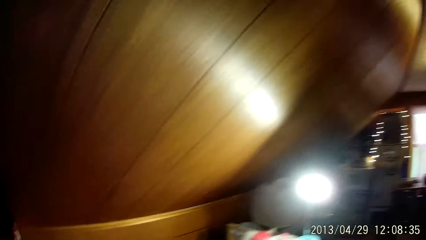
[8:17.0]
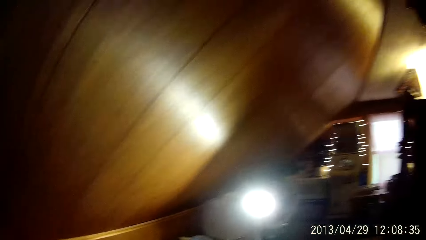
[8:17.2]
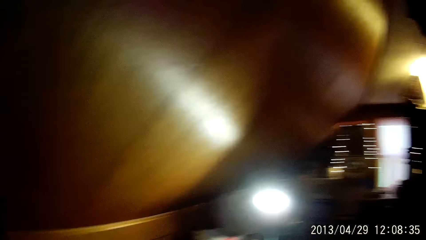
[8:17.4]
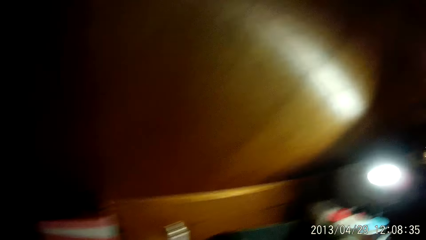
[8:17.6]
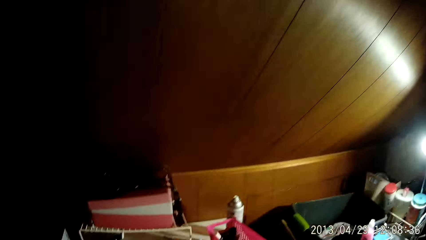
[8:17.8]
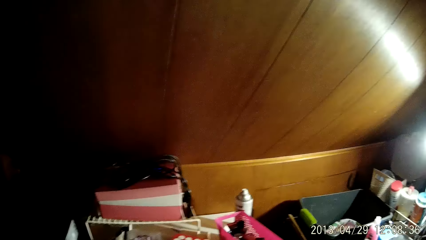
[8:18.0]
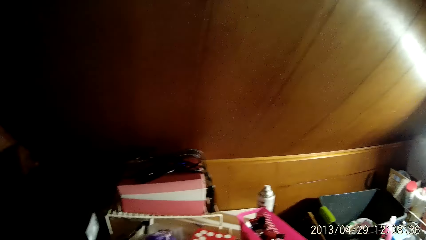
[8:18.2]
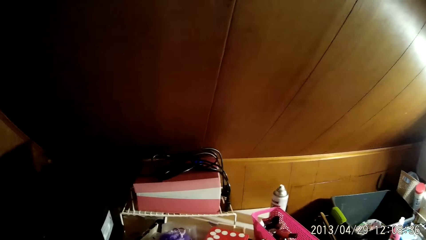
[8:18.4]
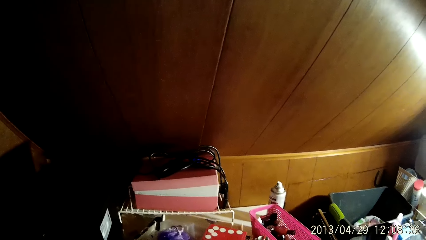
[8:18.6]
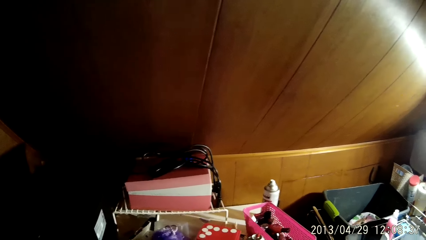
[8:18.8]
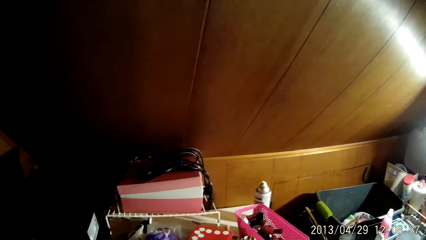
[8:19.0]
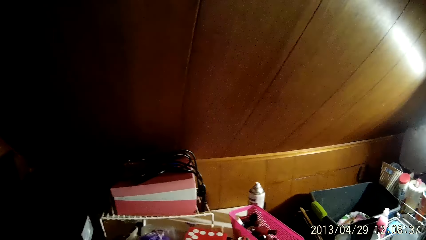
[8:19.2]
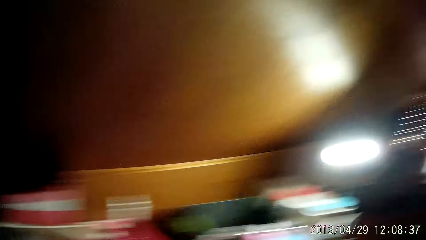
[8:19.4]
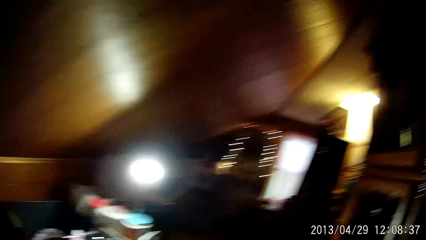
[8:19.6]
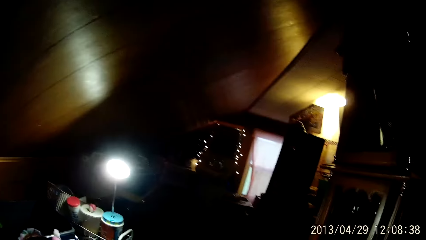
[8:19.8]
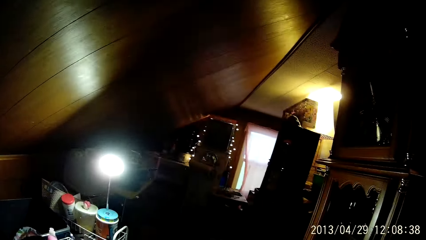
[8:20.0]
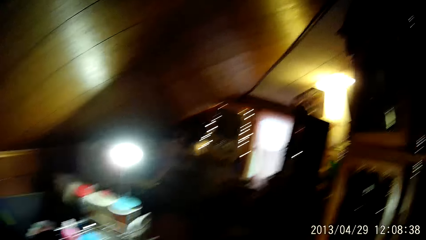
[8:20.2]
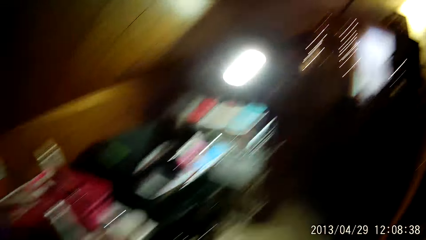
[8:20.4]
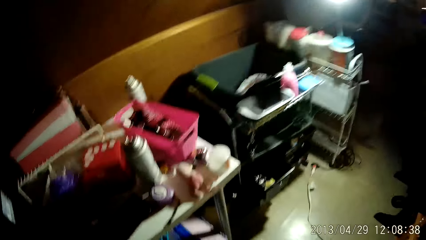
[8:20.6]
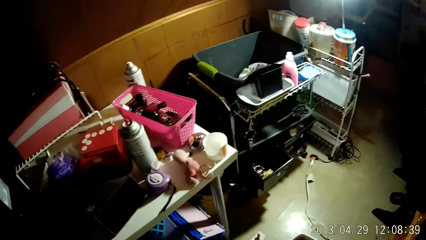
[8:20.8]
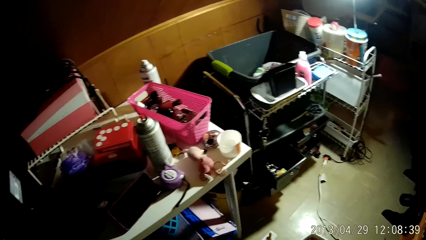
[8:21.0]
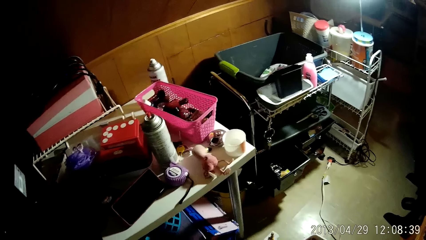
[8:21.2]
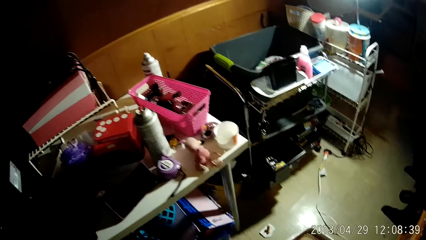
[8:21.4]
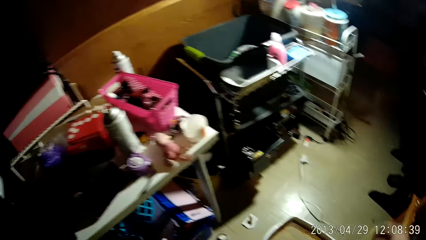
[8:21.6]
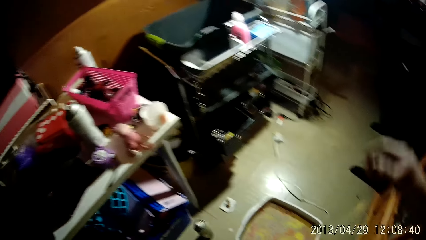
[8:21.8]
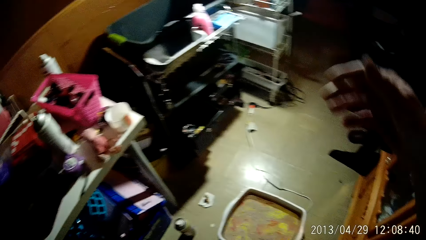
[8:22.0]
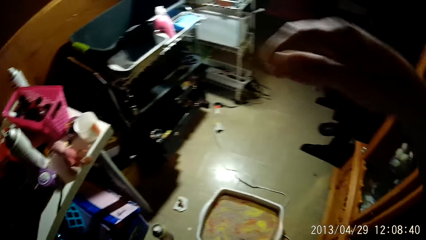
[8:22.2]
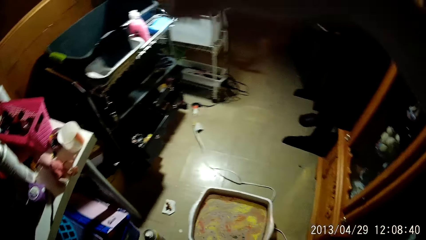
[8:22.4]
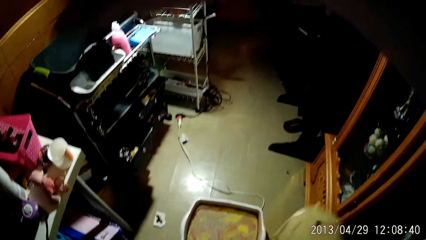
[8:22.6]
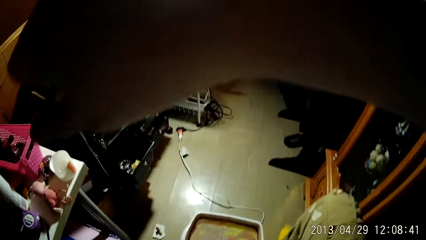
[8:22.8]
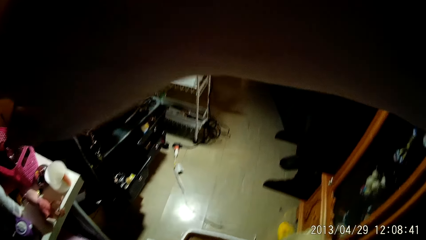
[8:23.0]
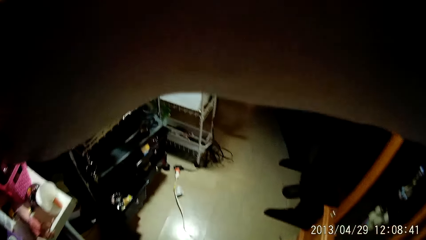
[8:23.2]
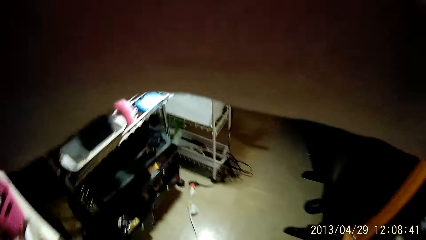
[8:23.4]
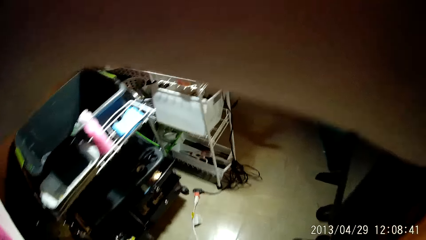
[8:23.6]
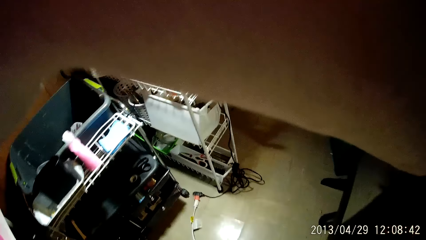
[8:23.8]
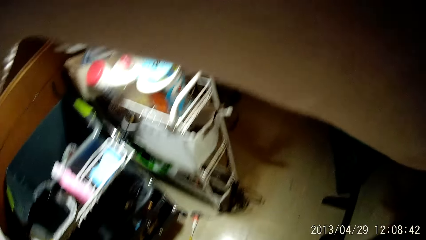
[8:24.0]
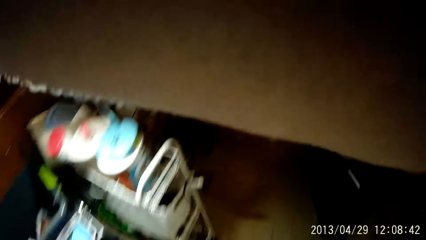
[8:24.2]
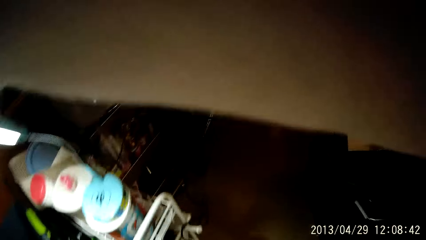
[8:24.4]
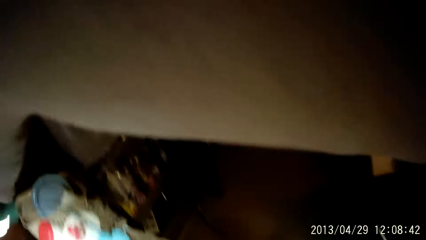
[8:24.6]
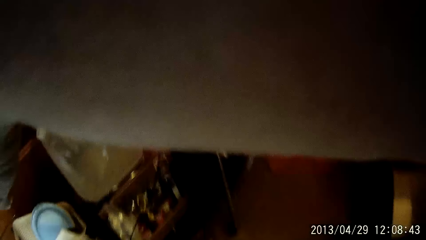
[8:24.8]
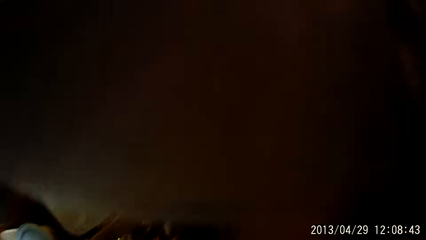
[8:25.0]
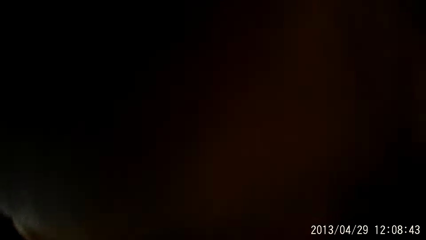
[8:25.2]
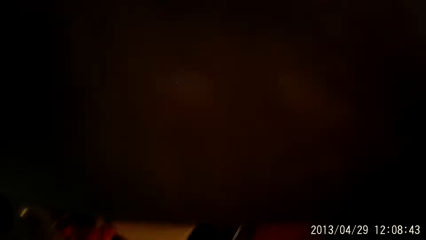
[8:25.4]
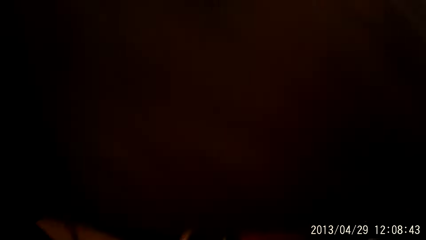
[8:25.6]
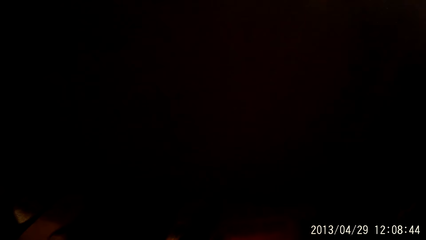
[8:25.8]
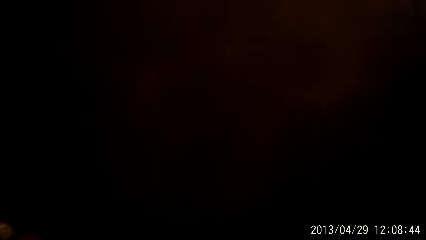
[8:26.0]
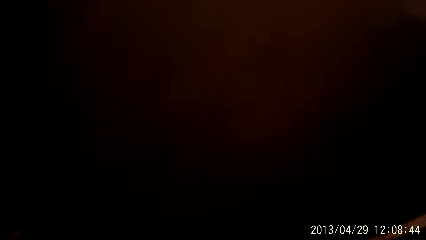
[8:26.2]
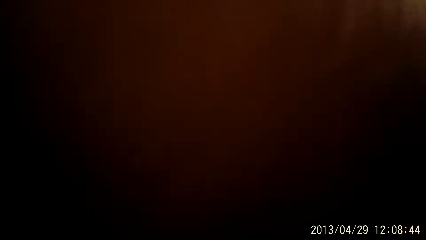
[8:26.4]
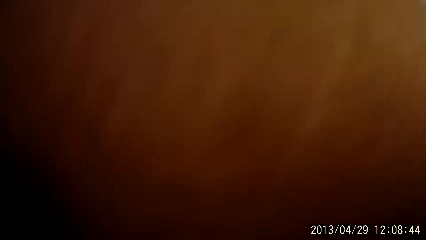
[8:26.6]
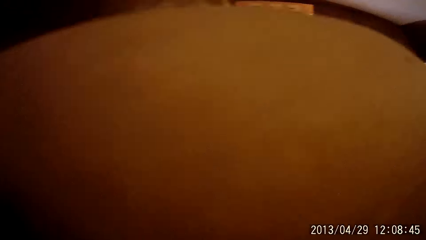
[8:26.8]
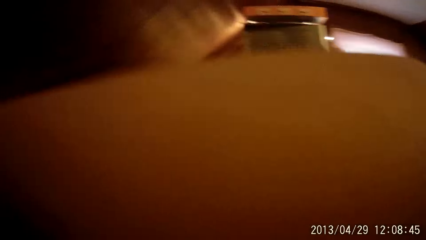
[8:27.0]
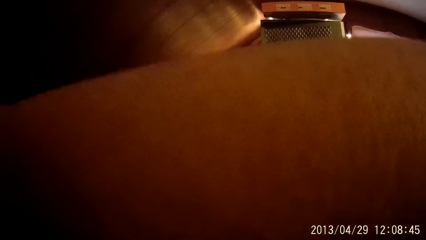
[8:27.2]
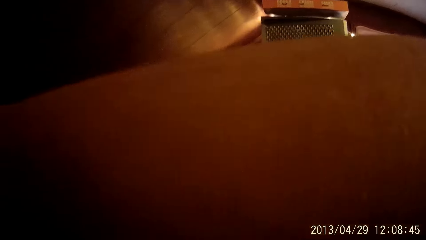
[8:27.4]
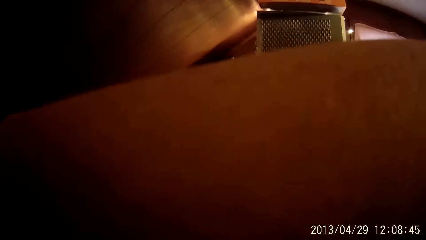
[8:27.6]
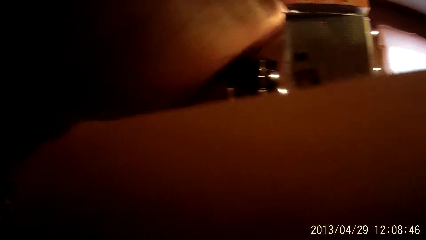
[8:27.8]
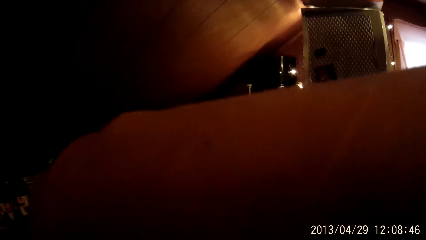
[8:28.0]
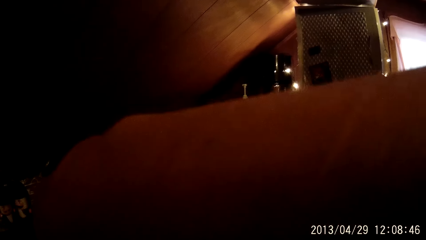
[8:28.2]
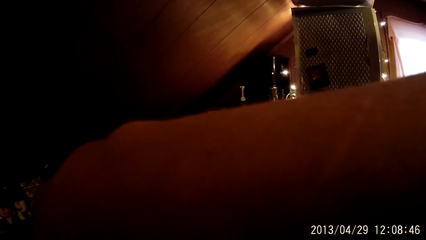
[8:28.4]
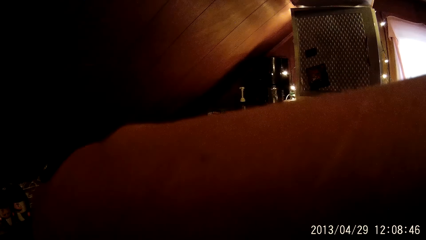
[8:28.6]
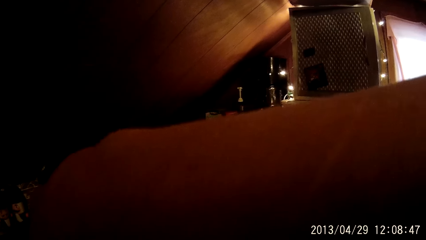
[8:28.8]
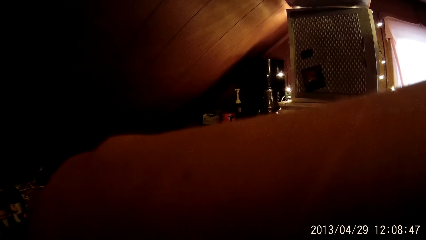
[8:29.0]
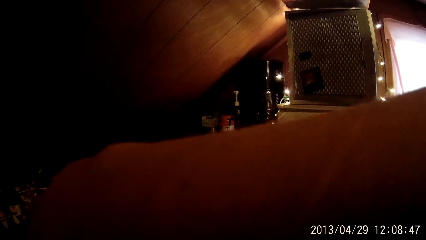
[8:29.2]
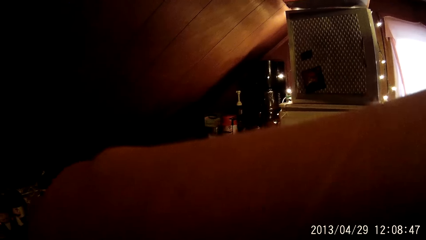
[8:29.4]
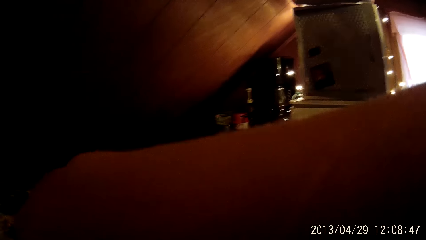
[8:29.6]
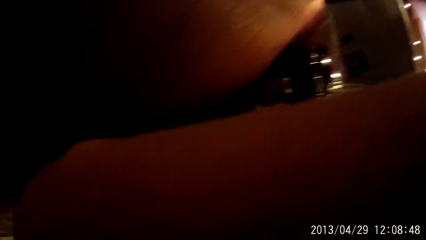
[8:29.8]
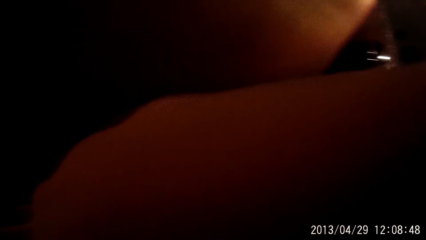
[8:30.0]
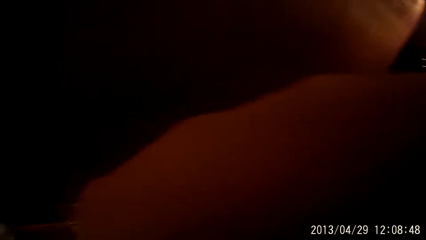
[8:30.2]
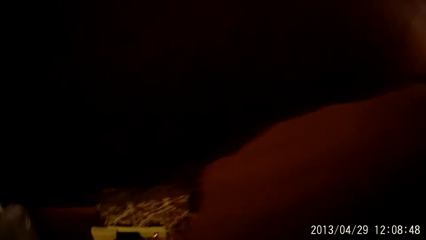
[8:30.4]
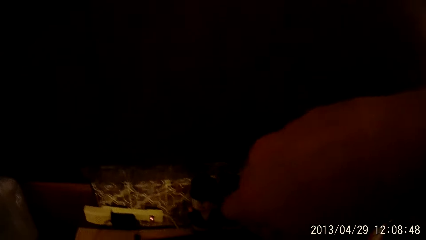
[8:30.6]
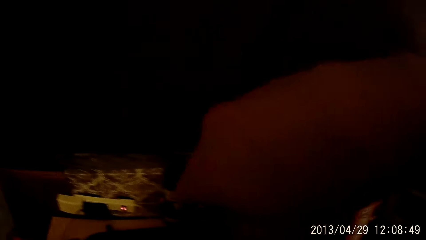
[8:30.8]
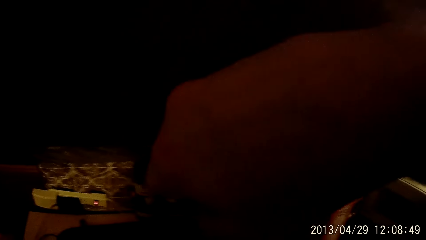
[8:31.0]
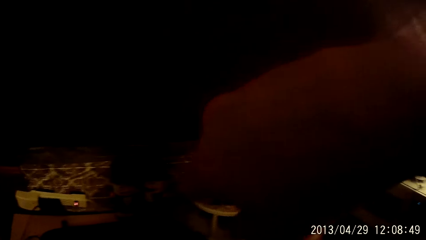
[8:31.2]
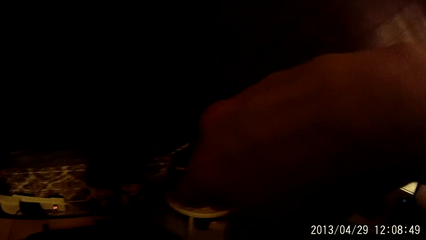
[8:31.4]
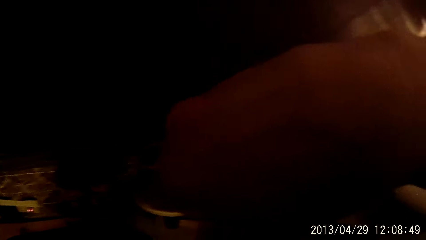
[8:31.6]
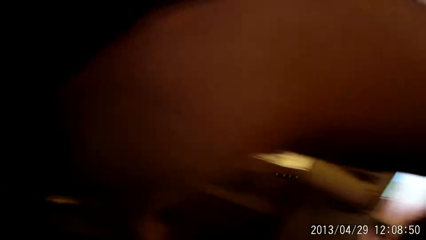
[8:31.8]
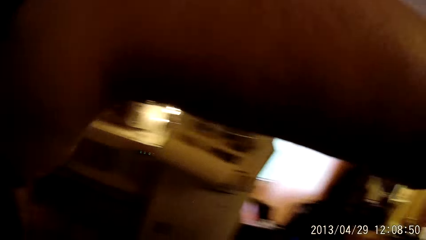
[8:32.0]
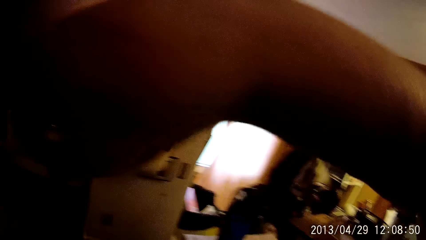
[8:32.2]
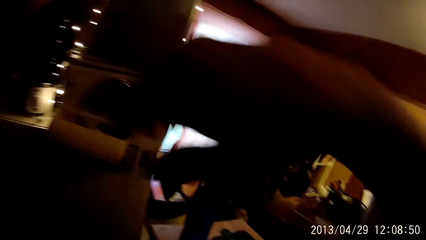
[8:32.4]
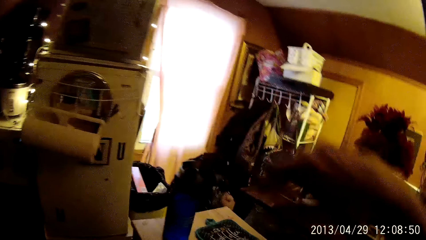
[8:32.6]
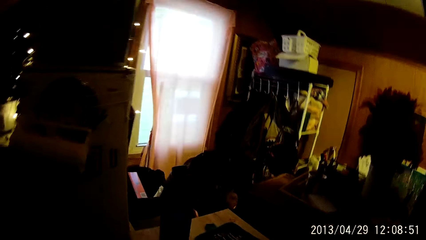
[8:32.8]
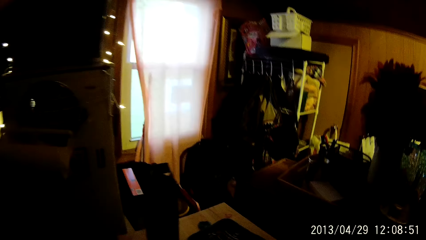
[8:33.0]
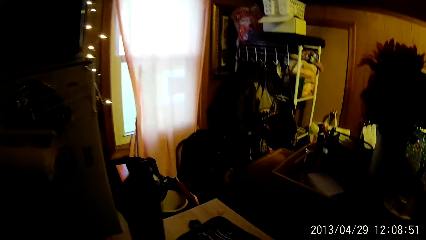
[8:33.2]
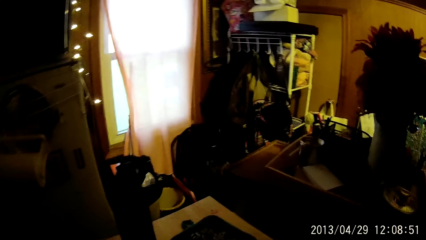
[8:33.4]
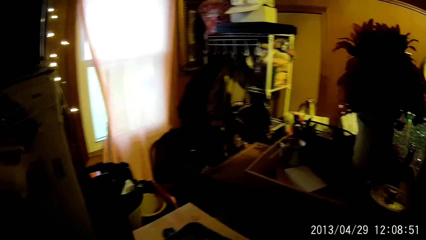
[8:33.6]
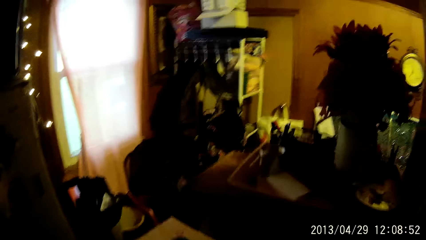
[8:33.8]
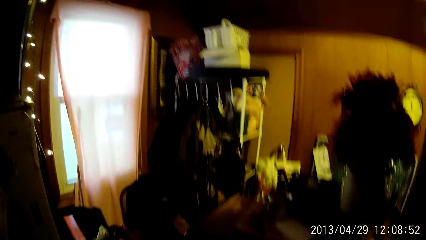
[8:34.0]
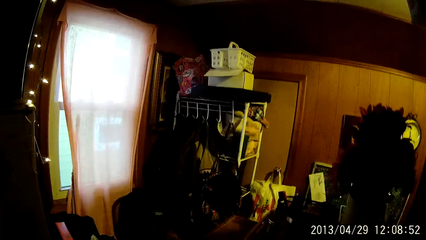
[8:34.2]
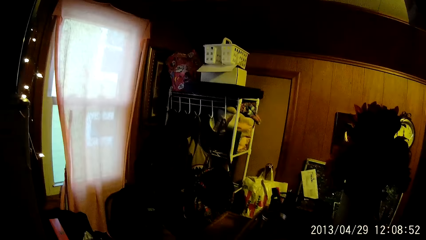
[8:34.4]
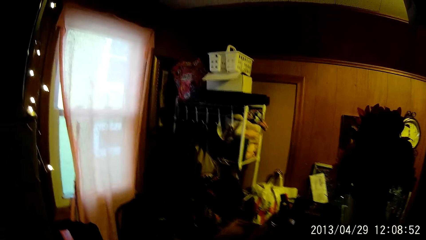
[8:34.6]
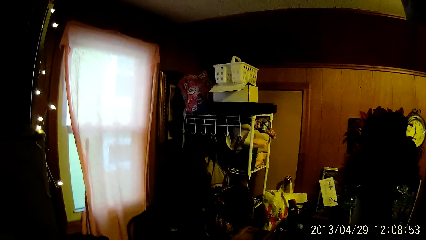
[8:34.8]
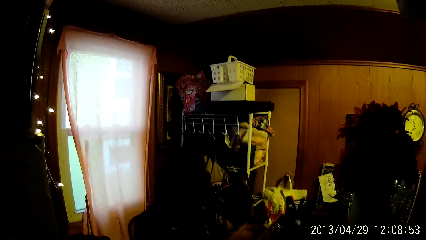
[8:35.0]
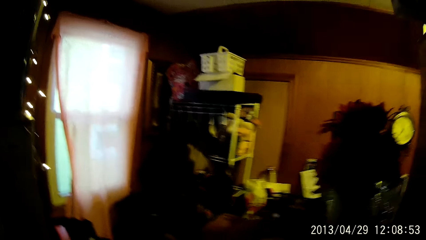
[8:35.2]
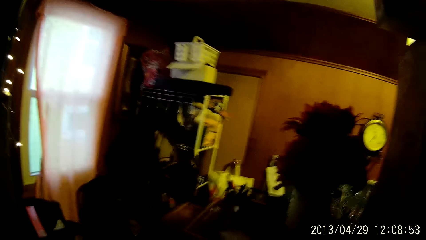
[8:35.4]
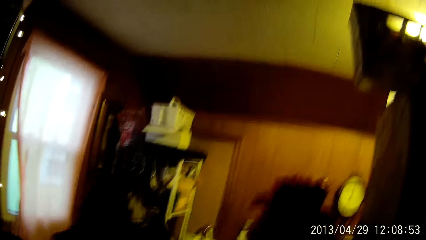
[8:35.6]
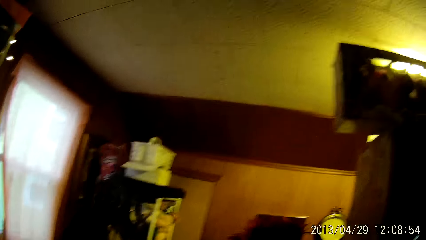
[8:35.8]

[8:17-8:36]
The camera wearer rubs his right arm on his forehead. He walks towards another room.
